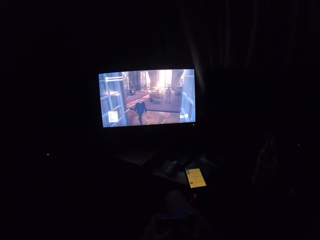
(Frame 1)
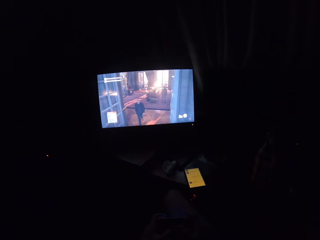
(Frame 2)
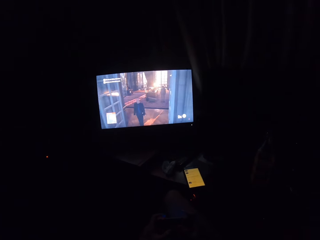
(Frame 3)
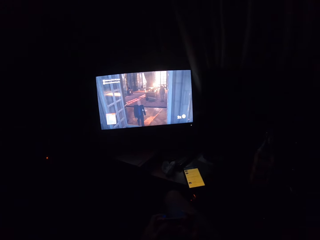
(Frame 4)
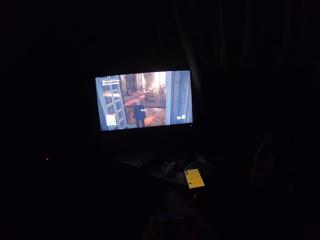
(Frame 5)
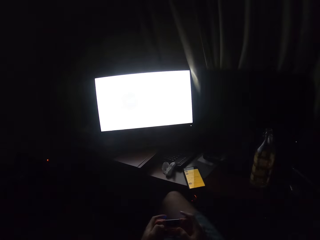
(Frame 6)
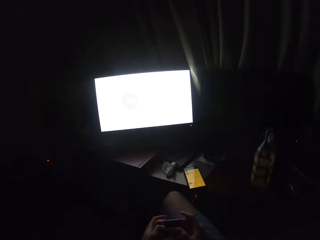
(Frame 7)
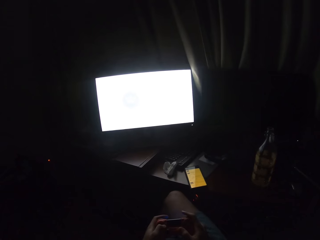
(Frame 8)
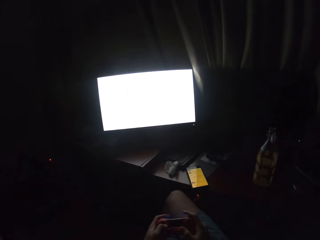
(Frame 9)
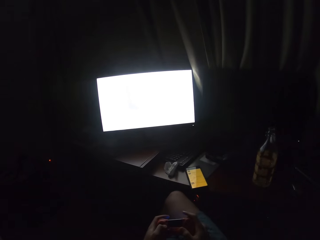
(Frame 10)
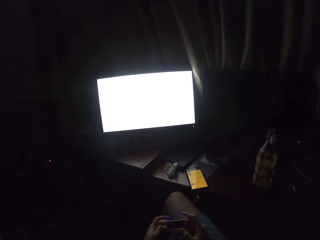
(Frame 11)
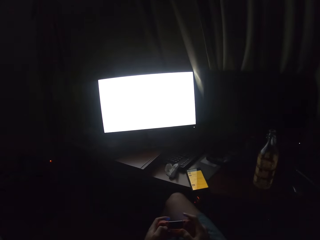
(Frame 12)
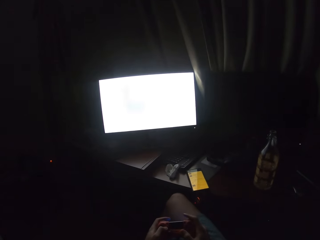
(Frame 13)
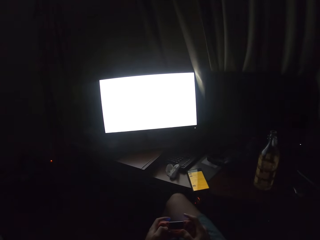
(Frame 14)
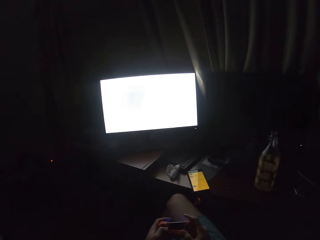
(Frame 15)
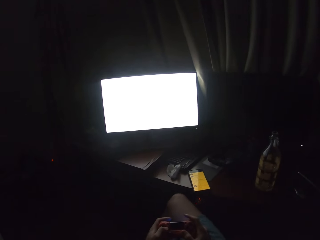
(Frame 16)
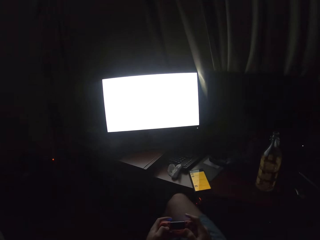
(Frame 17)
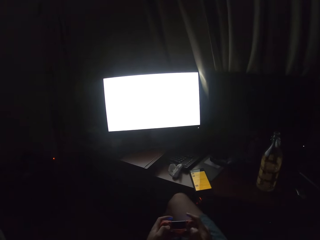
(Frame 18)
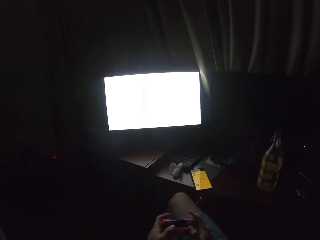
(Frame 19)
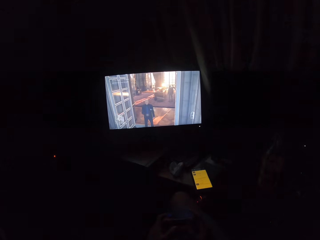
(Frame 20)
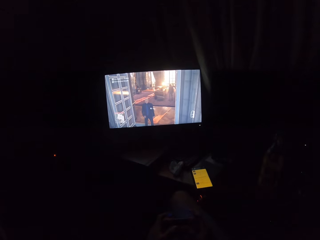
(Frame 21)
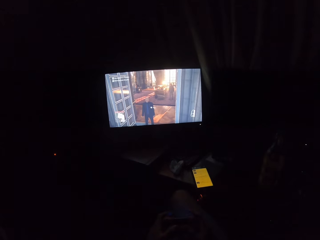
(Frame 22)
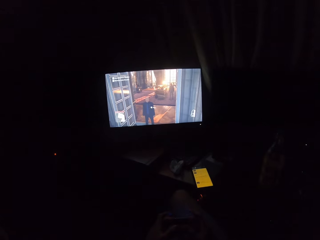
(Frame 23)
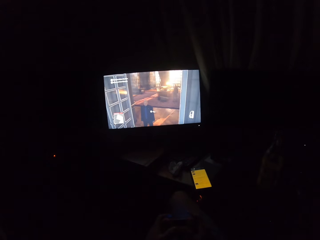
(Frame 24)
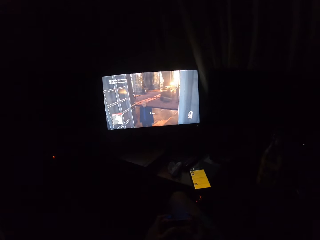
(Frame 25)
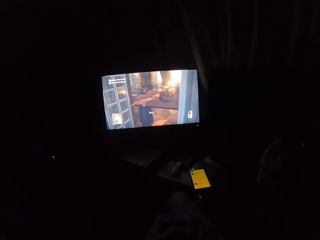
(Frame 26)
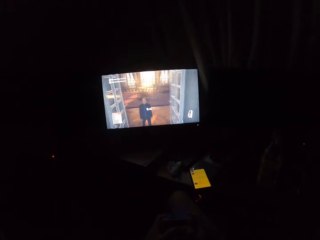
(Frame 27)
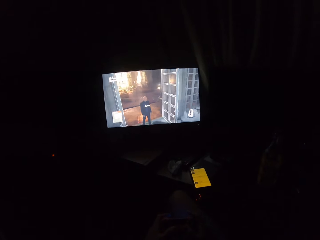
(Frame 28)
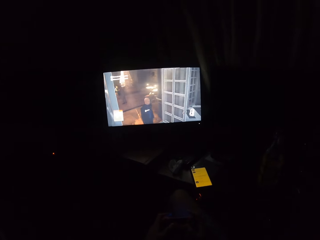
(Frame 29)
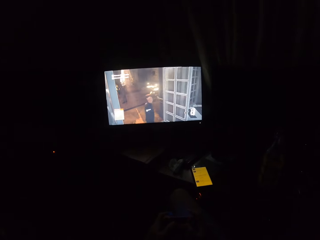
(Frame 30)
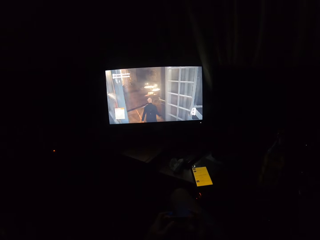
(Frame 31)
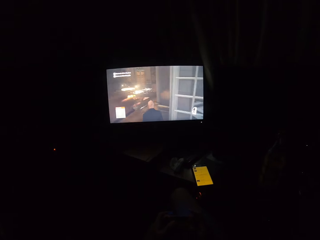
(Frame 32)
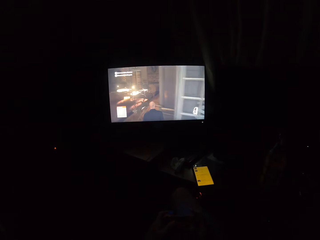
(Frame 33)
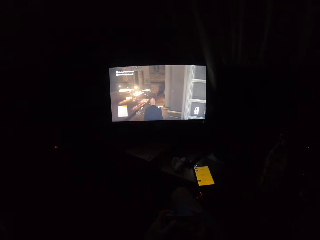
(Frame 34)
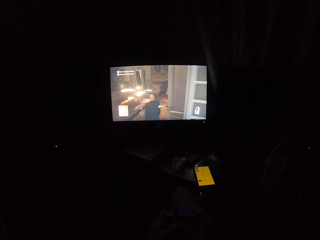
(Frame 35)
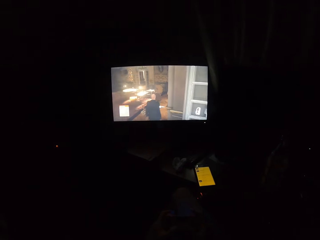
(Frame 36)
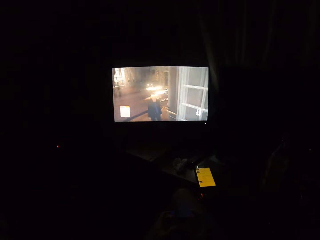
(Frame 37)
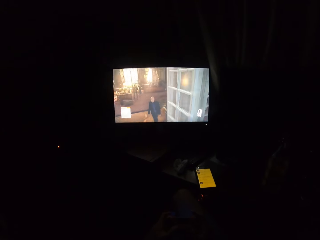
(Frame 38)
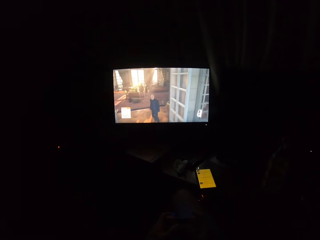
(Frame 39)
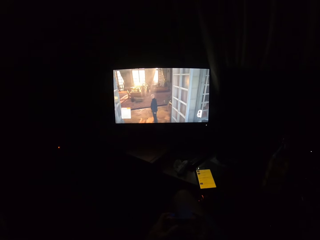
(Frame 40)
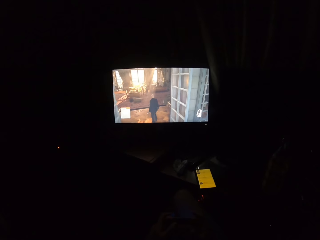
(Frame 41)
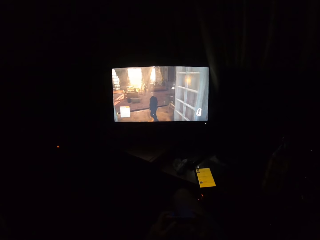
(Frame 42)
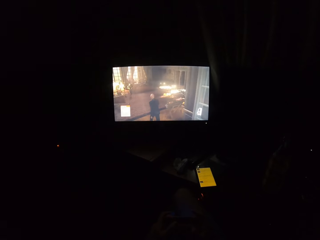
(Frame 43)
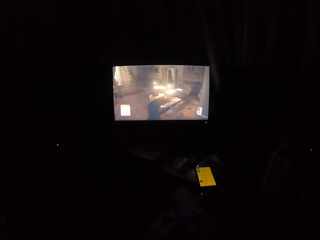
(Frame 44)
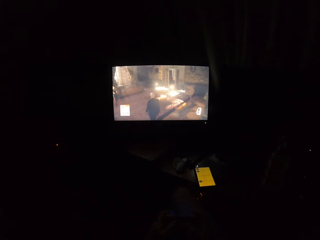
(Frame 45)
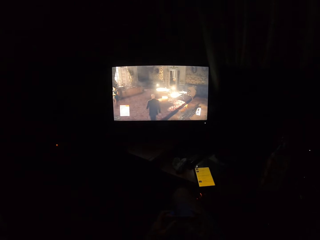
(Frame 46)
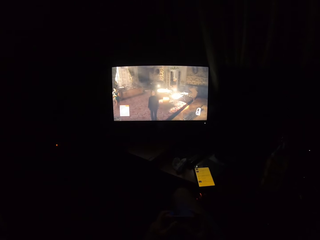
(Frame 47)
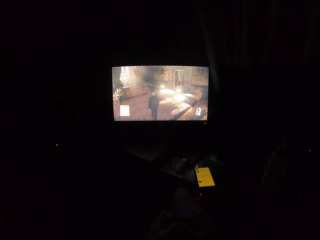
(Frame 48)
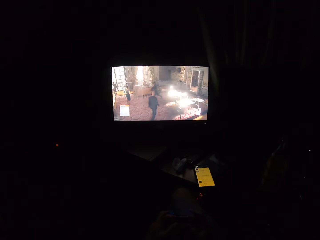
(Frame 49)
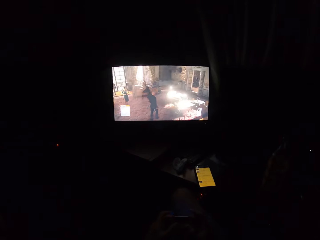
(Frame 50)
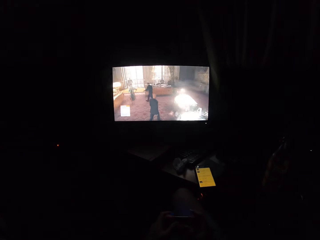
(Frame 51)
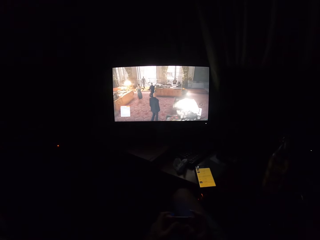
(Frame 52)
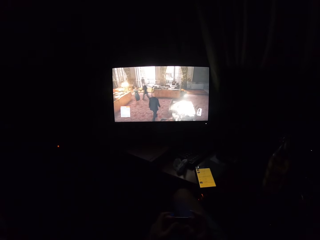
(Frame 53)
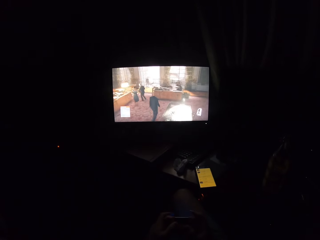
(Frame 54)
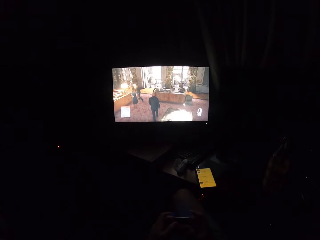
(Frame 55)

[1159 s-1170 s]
The camera wearer holds a controller. They play a video game on the screen.

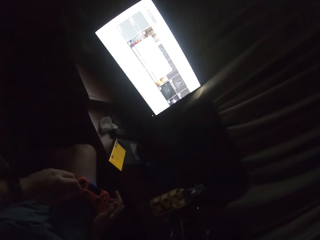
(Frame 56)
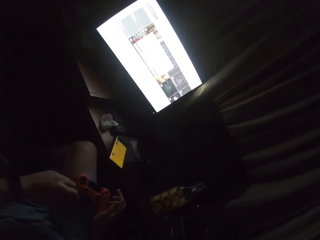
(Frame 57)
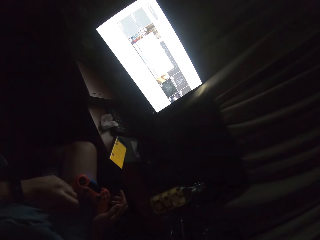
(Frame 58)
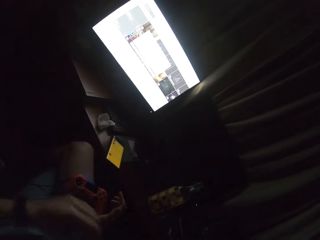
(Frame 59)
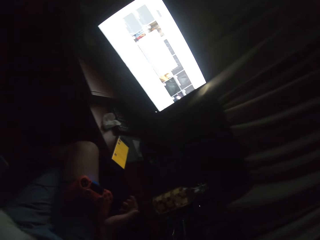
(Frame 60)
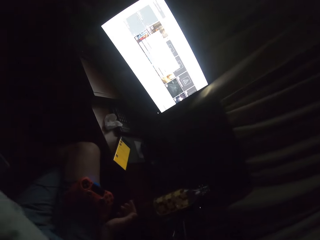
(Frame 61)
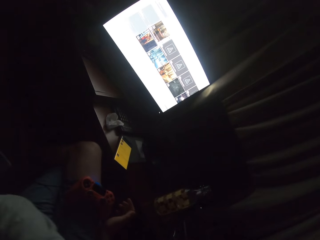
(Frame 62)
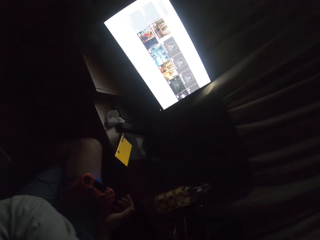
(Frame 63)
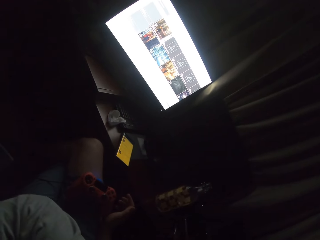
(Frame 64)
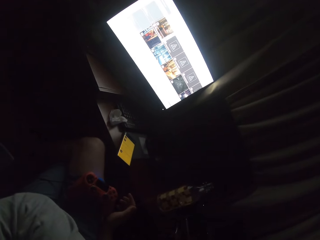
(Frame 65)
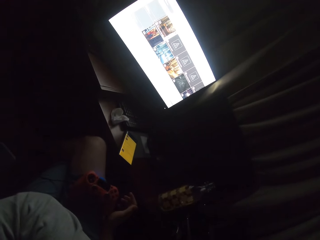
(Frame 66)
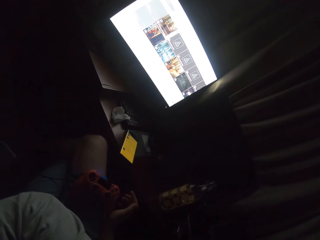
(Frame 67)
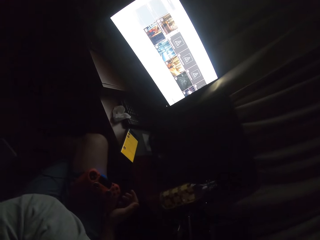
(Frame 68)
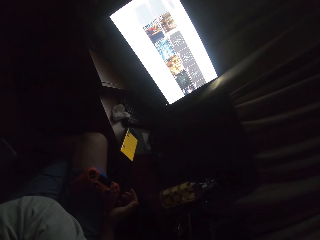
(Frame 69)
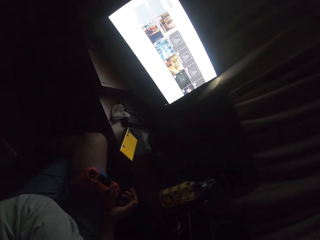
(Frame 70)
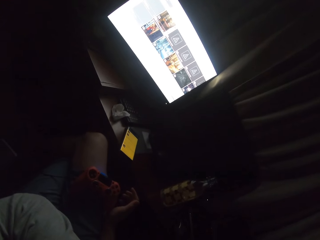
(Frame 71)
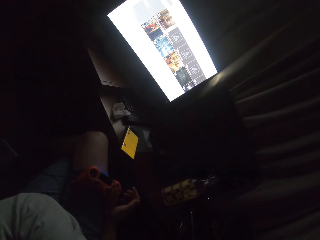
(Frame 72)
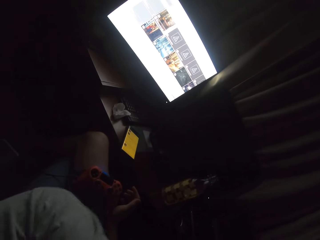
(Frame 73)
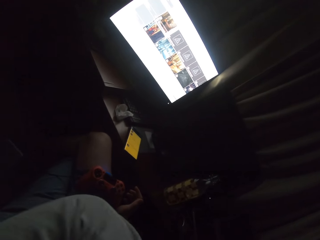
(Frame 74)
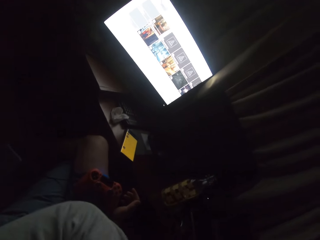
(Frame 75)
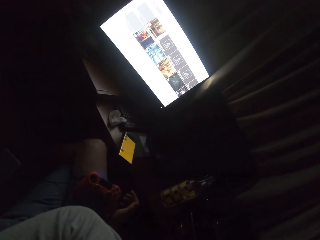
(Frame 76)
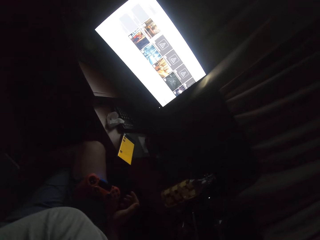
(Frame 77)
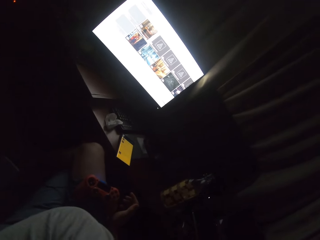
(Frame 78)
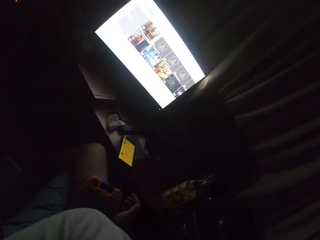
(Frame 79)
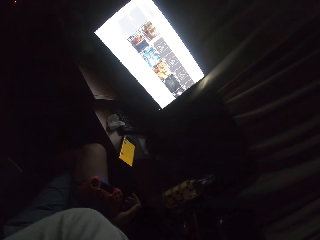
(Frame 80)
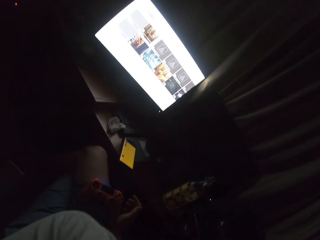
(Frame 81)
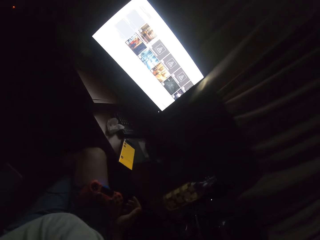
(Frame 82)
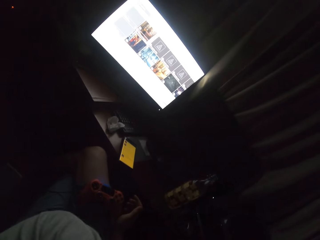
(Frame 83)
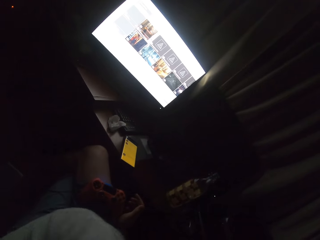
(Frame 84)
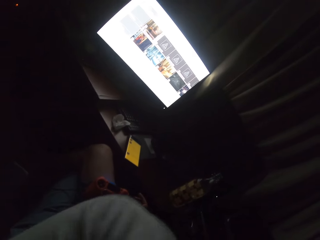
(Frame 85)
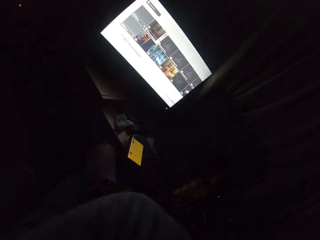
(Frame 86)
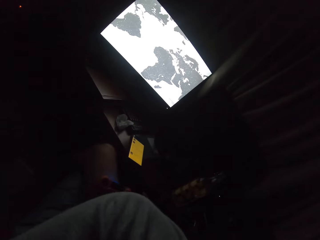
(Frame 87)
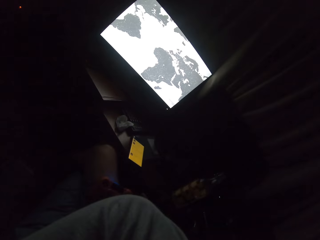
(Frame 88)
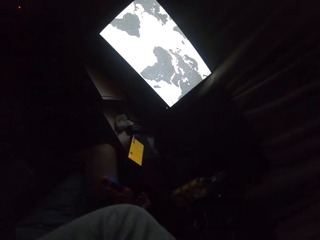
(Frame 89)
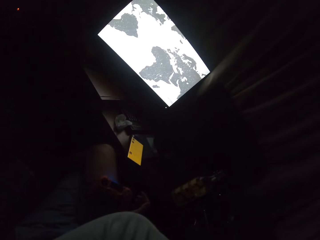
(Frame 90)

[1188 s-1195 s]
The camera wearer lifts up his left hand.

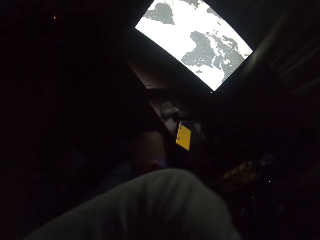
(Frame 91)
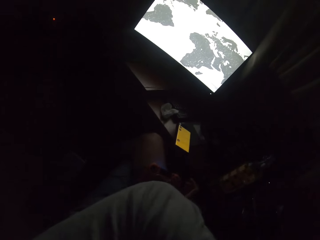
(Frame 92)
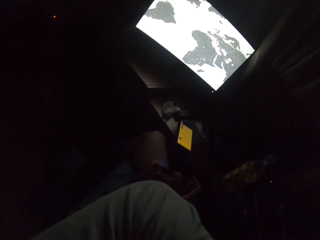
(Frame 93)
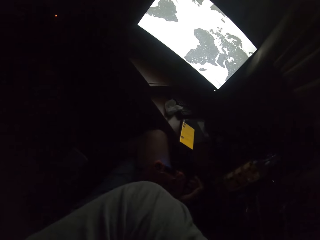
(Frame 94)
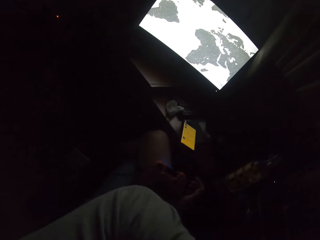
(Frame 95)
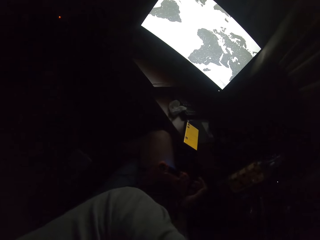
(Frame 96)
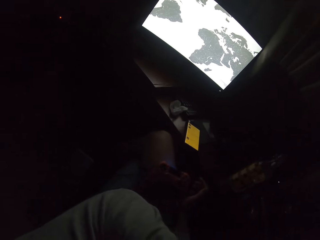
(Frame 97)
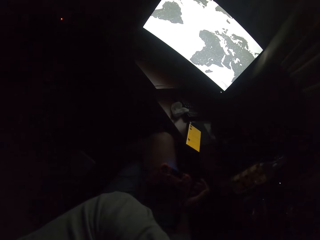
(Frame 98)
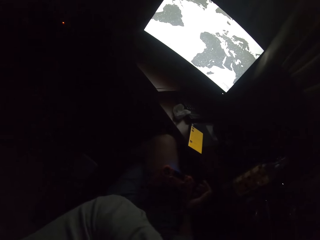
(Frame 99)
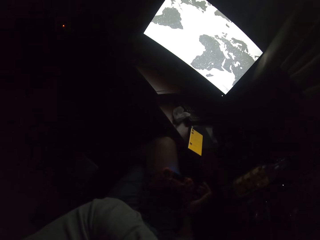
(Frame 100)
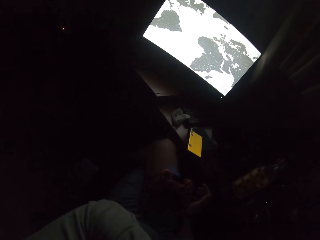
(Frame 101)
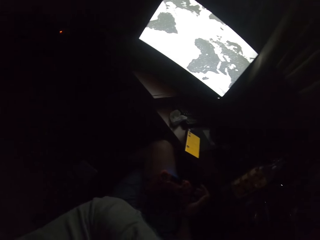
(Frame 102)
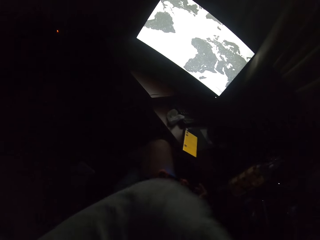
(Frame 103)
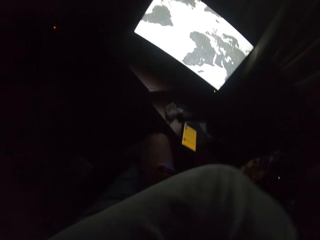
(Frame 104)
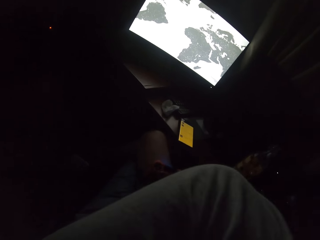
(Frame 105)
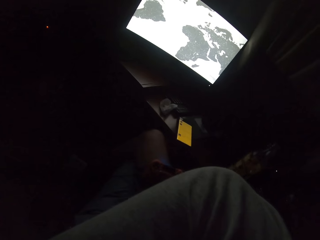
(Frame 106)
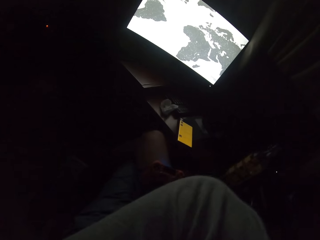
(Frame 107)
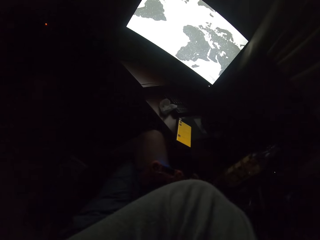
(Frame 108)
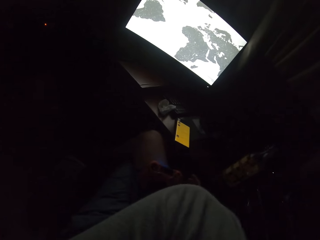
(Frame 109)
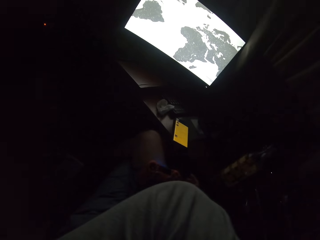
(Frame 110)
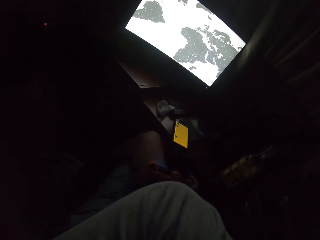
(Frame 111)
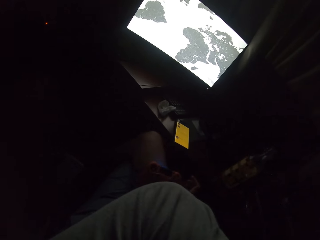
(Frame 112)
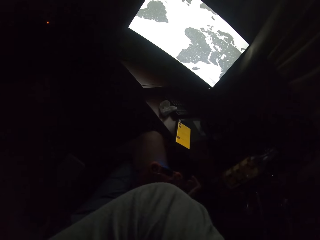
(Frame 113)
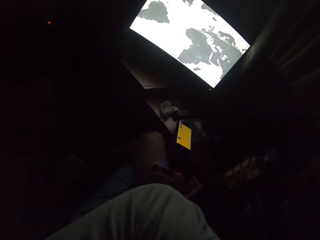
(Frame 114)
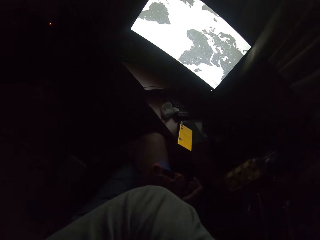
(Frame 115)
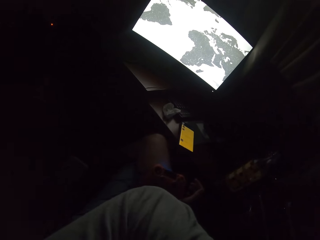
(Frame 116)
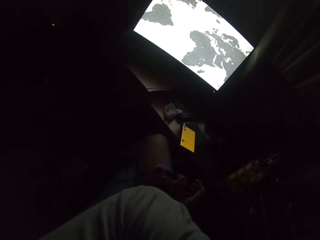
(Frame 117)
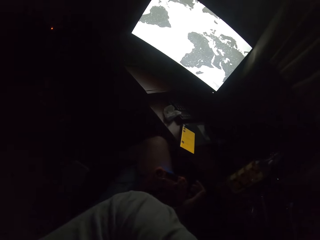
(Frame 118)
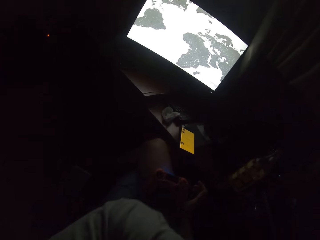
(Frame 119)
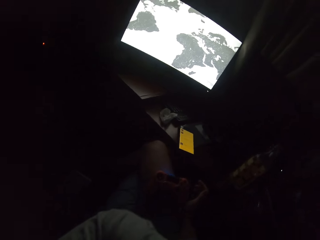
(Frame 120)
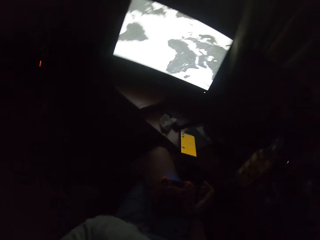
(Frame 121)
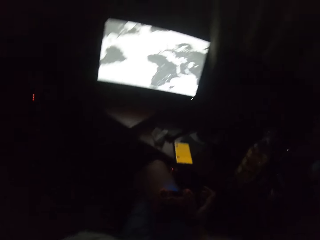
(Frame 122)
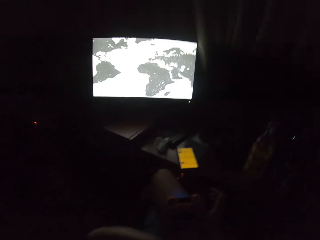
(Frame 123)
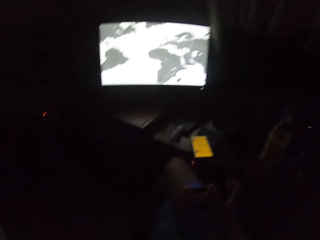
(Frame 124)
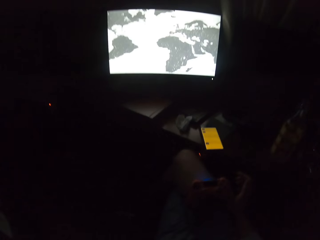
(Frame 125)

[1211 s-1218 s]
The camera wearer lifts up his left hand. He turns to the side.
